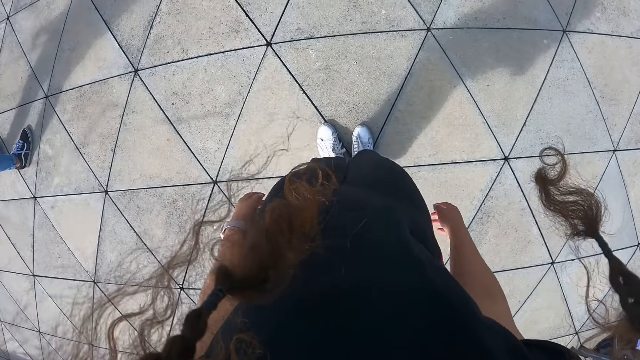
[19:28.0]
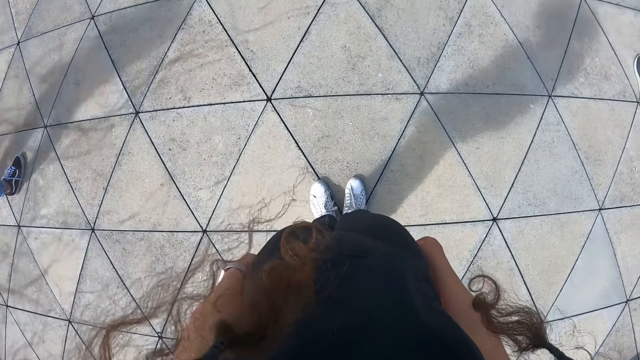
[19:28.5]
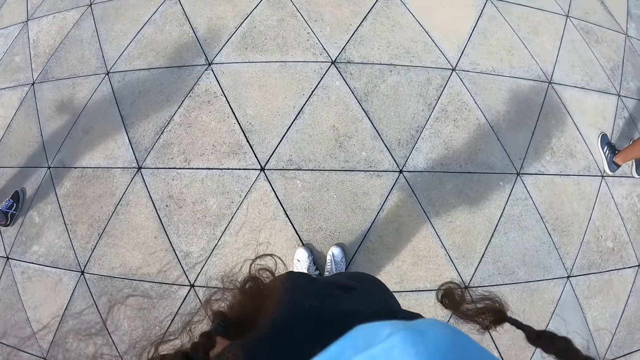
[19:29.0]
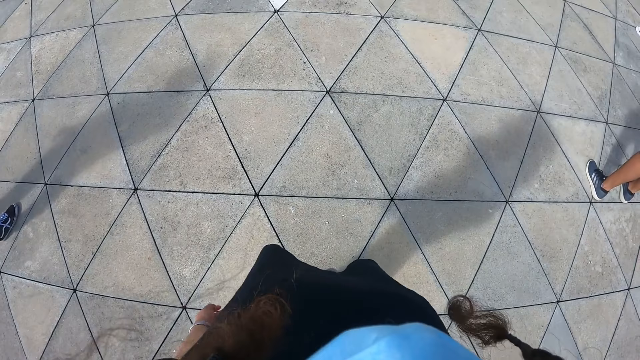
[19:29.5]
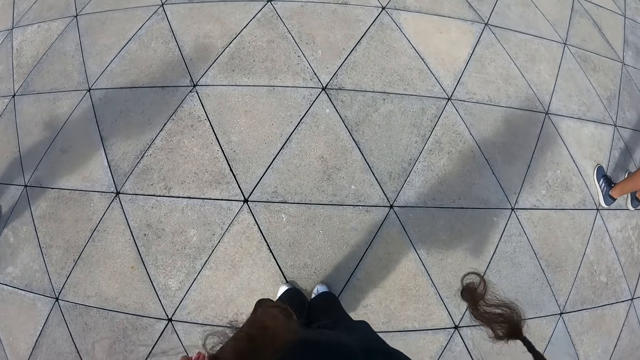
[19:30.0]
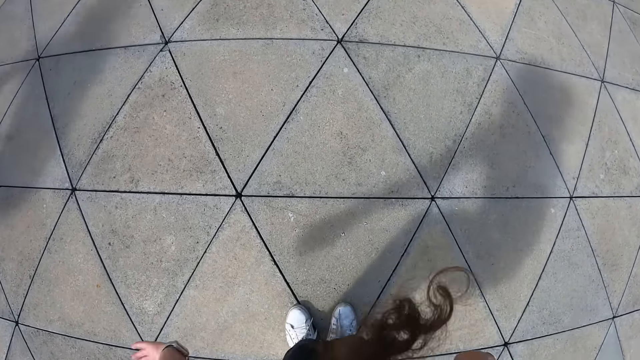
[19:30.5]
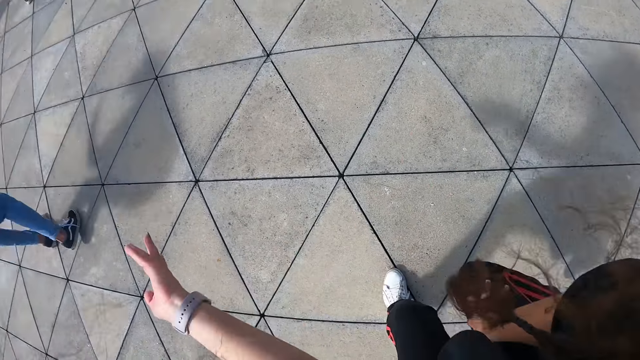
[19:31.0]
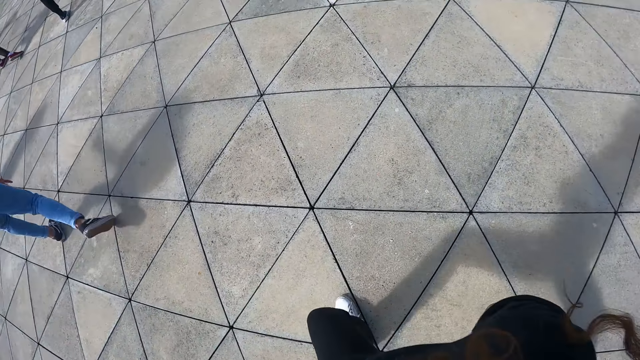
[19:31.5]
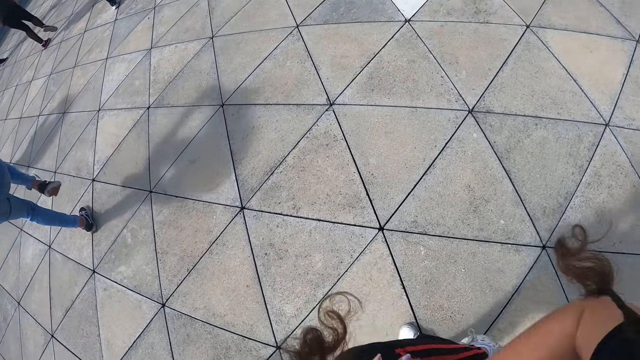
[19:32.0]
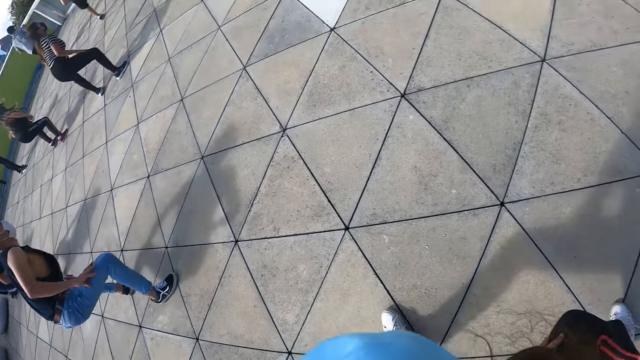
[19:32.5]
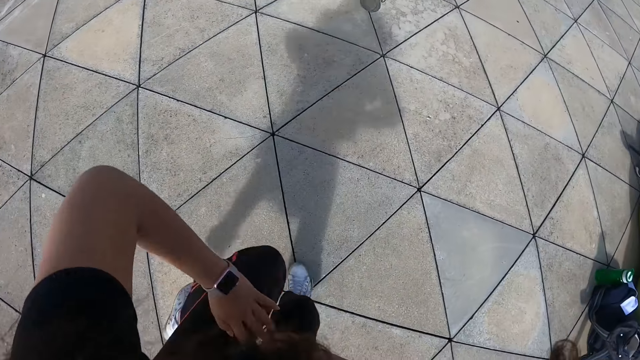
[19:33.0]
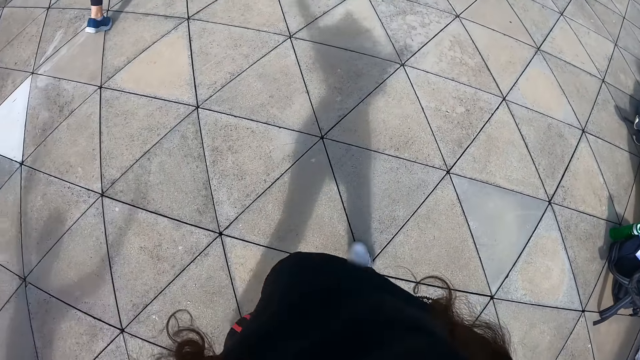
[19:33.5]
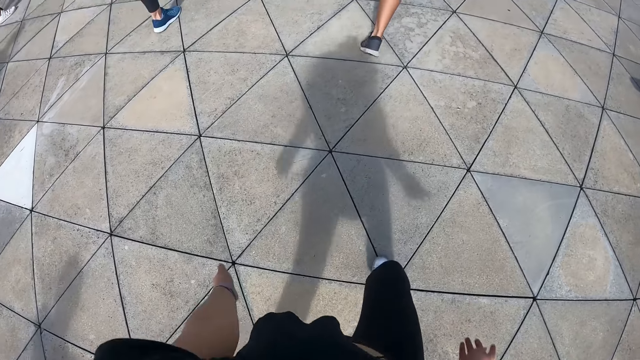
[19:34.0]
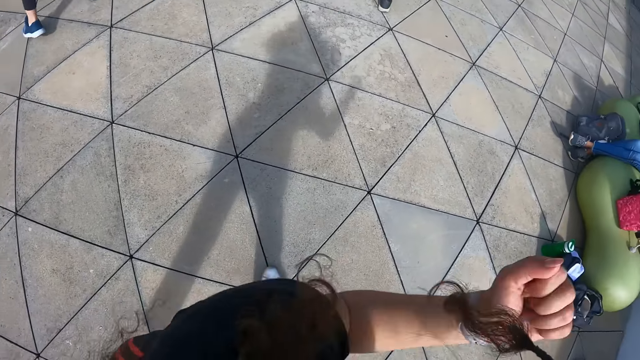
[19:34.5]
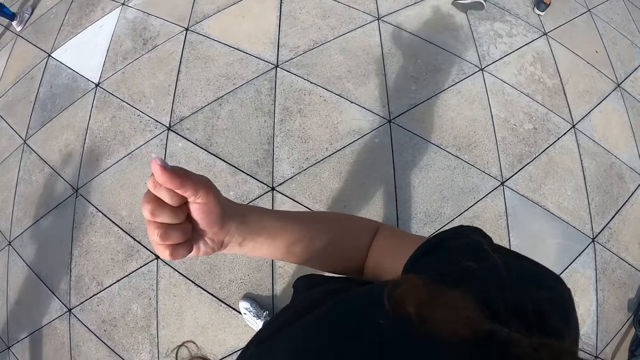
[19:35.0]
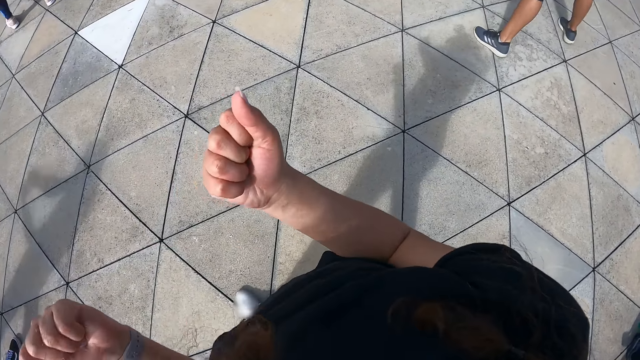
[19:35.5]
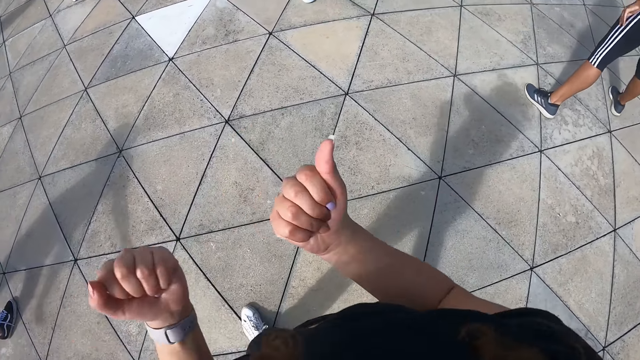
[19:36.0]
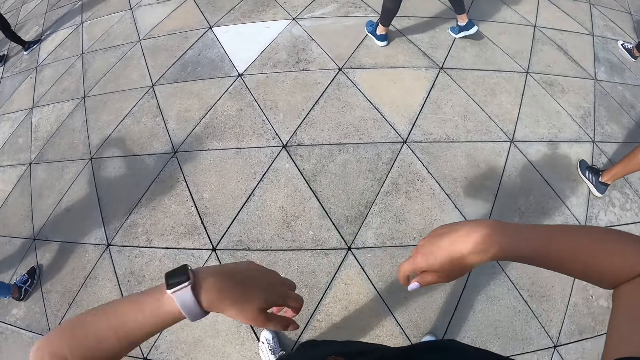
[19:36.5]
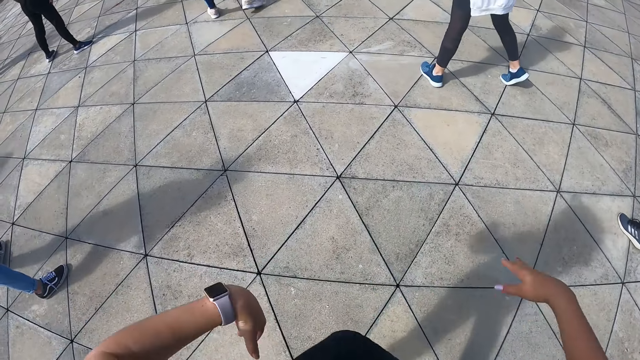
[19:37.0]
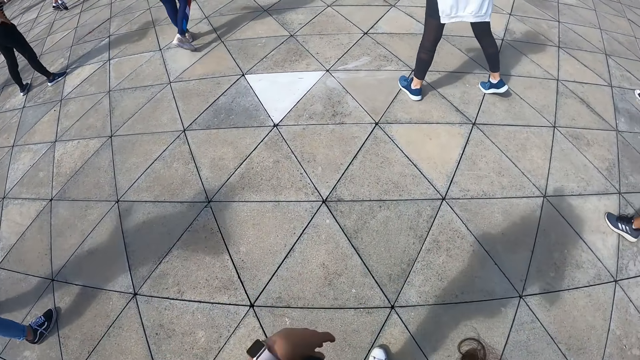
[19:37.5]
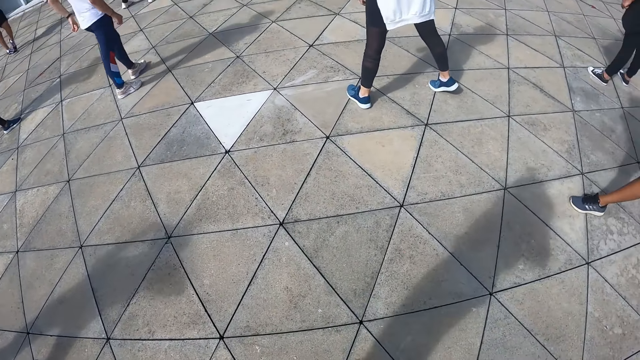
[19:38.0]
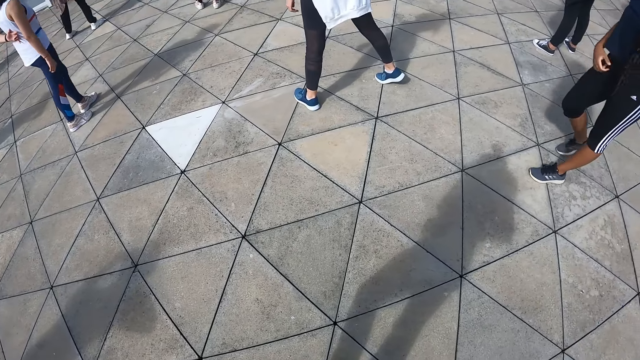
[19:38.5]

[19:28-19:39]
The camera wearer moves both hands. She moves her right leg. She exercises on the spot in the workout area. She moves both hands and moves her left leg. She moves both hands to the left. She moves both hands.

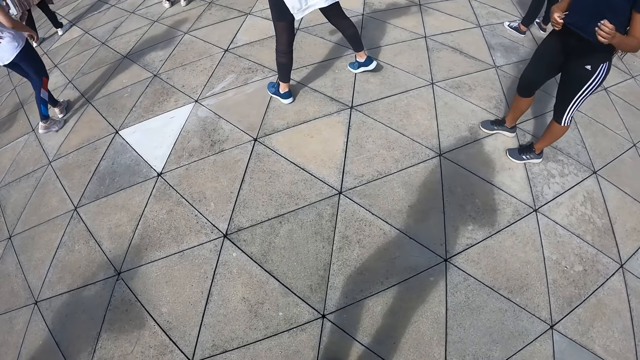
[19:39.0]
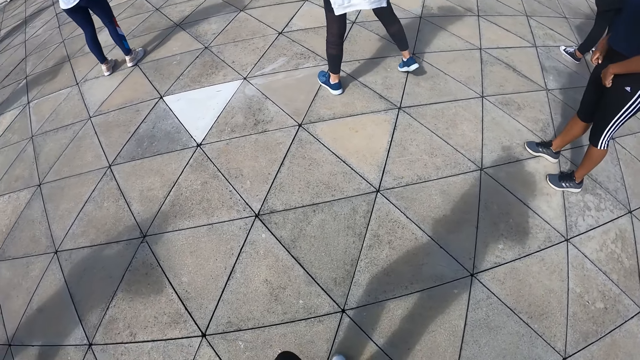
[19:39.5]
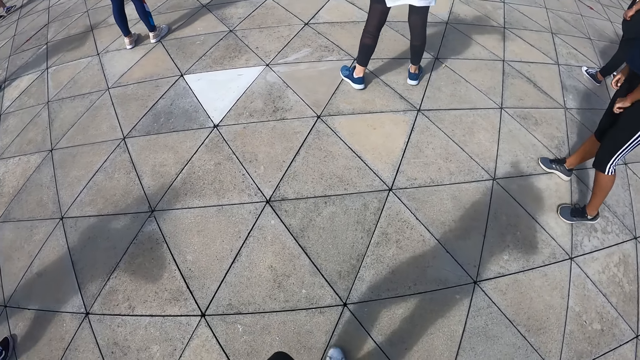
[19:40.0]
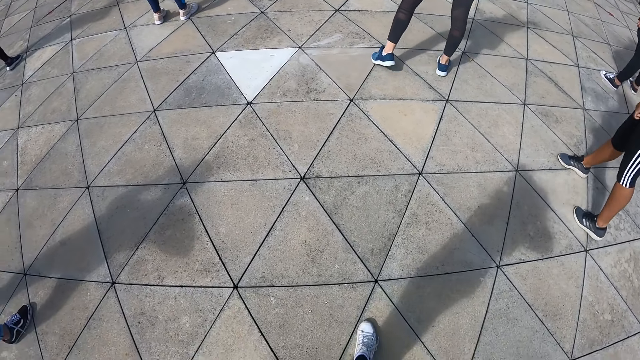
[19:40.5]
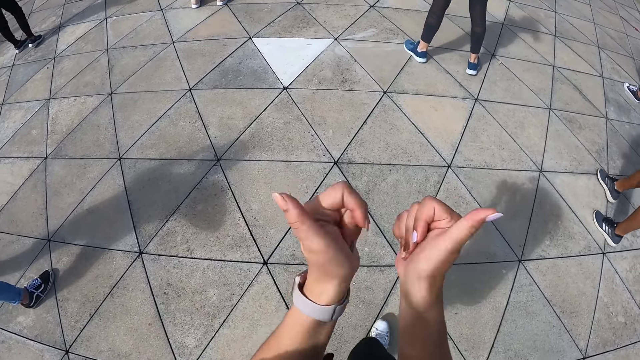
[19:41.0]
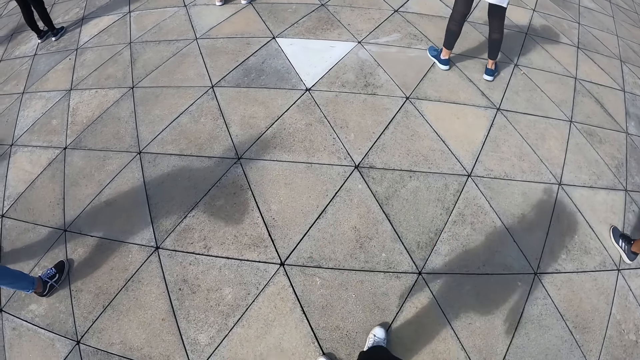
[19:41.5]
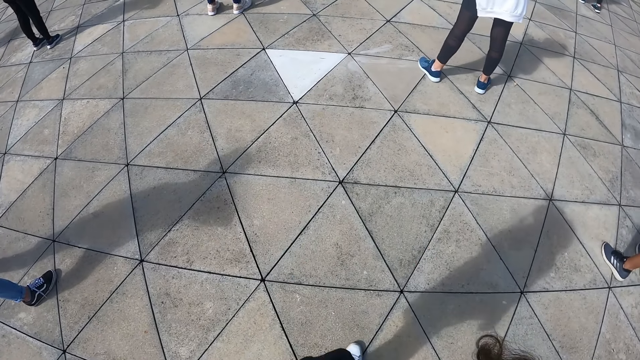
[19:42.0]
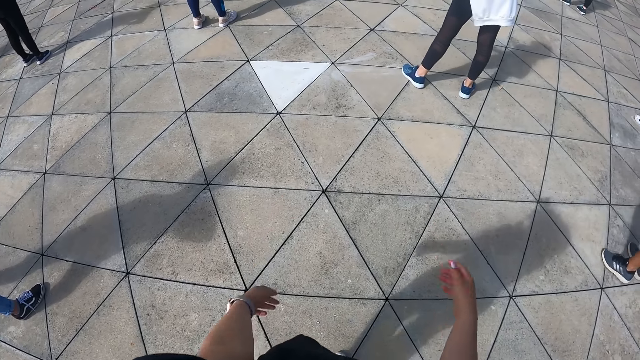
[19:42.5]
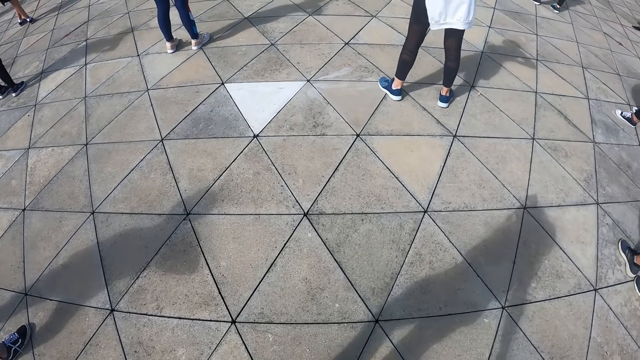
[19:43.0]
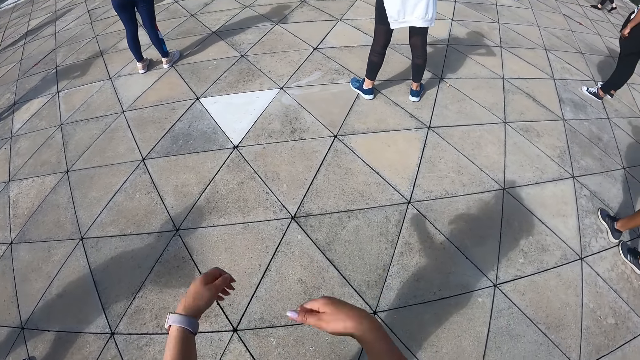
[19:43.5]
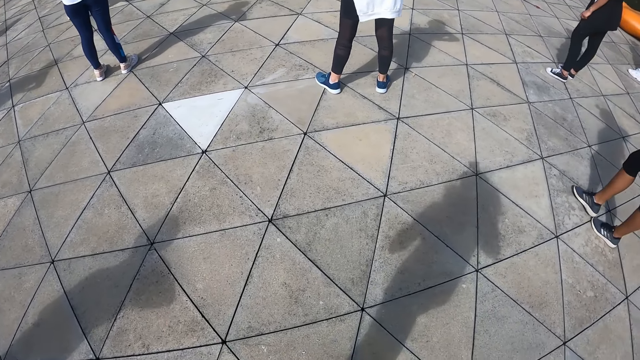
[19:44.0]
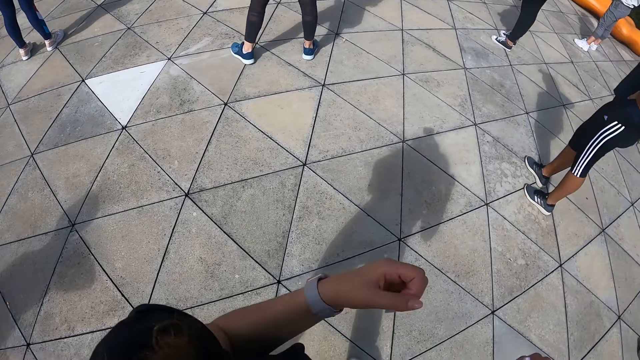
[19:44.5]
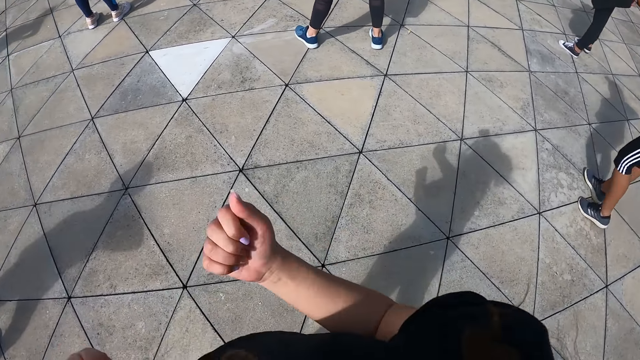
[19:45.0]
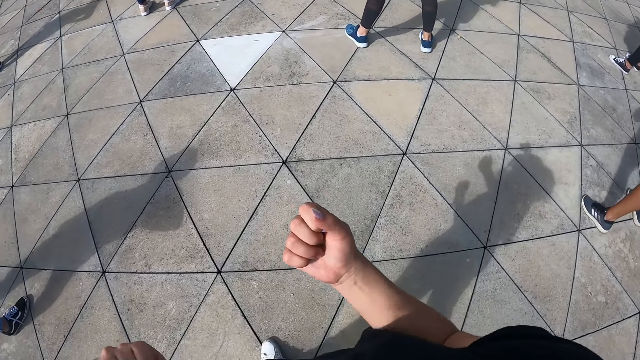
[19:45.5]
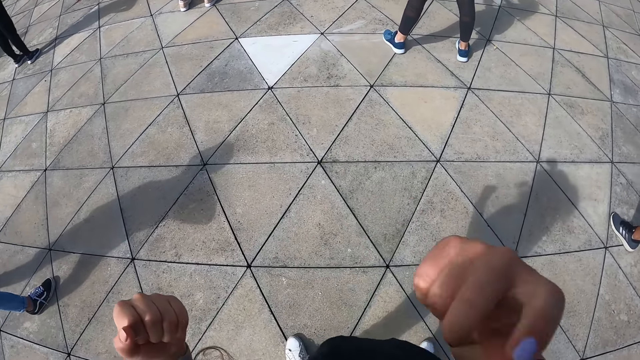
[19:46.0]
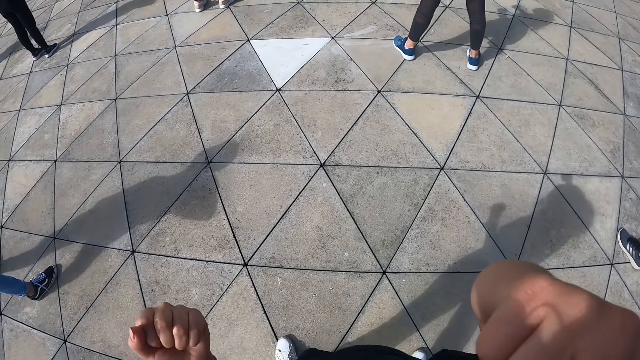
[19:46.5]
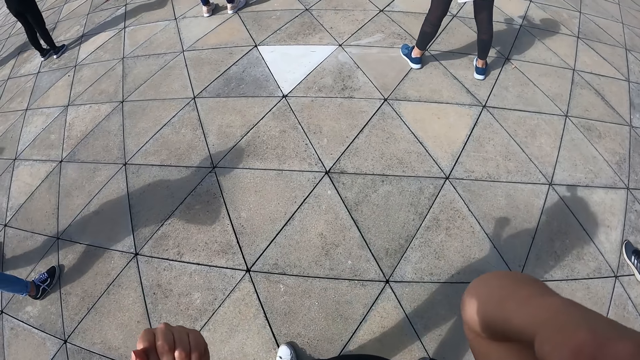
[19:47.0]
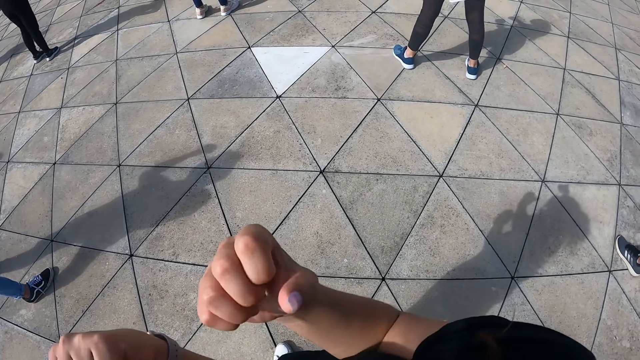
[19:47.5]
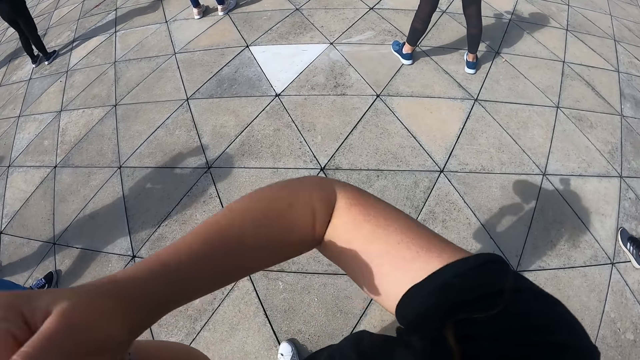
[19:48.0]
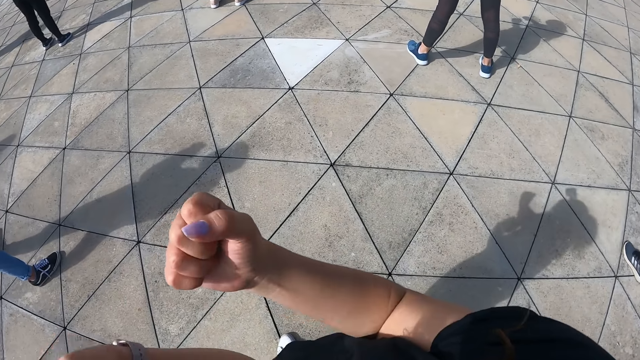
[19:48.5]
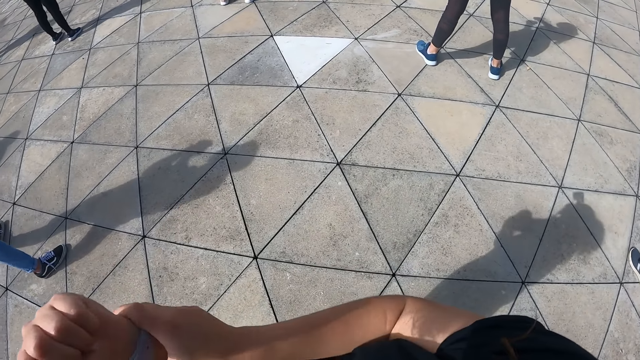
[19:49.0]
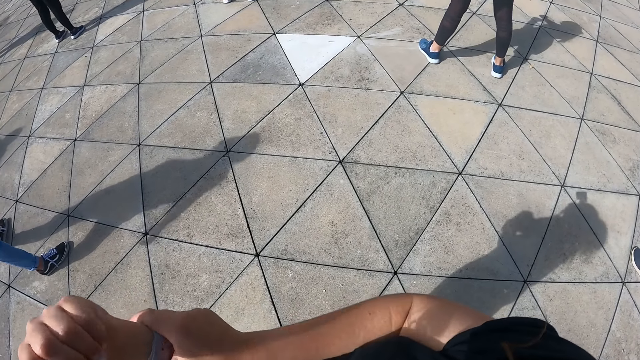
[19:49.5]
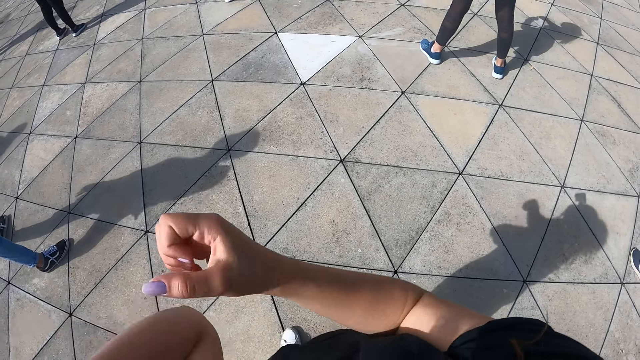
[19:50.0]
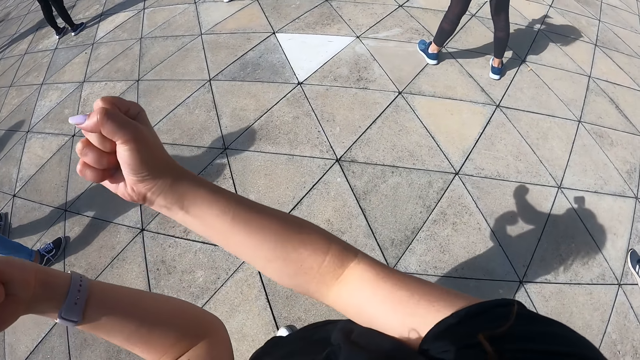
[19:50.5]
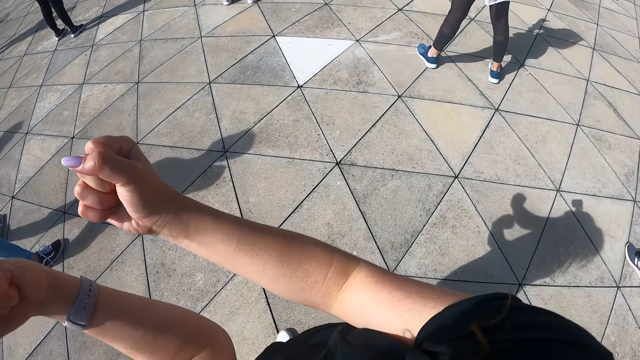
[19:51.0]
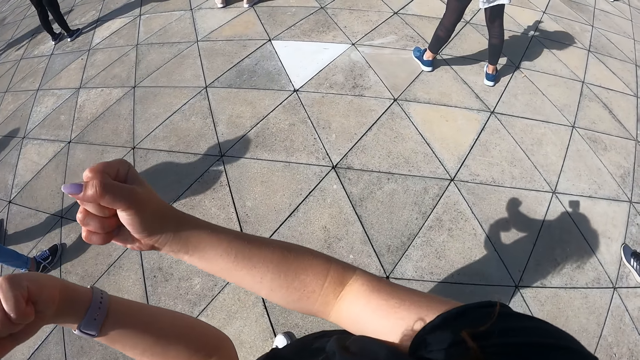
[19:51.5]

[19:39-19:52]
The camera wearer stands in the workout area. She shows both thumbs in the workout area. She moves both hands. She swings both hands in the workout area. She moves both hands to the left. She exercises on the spot in the workout area. She touches her face with her right hand. She moves her right hand in the workout area. She touches her left hand with her right hand. She adjusts a wrist watch on the left hand. She removes her left hand from her right hand. She stretches both hands in the workout area.
